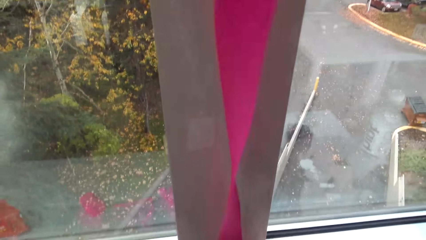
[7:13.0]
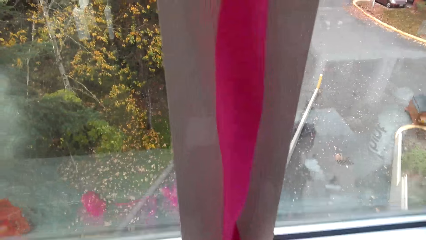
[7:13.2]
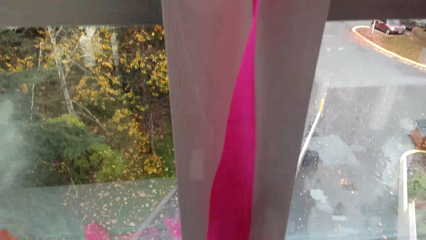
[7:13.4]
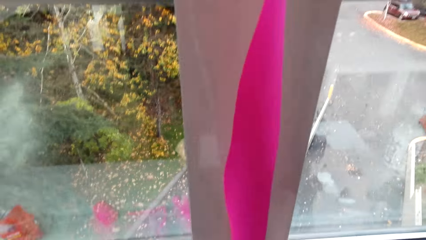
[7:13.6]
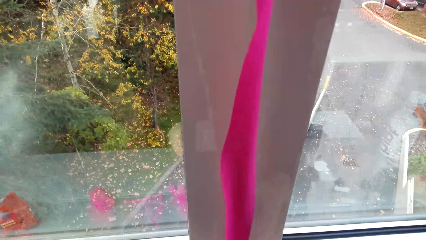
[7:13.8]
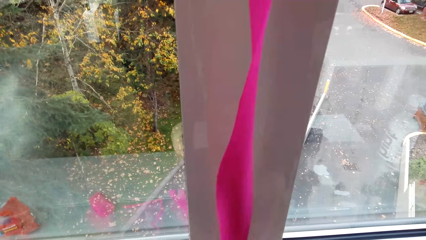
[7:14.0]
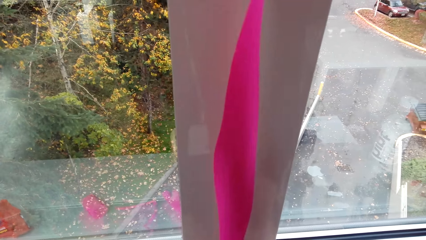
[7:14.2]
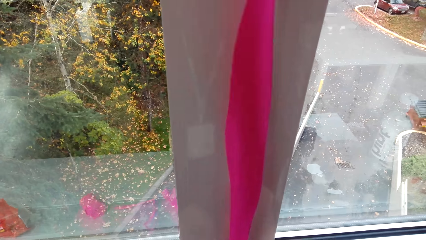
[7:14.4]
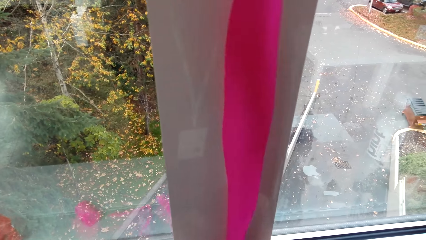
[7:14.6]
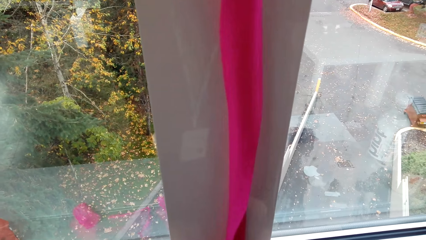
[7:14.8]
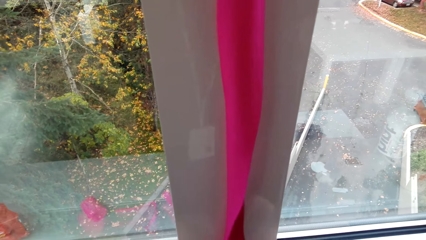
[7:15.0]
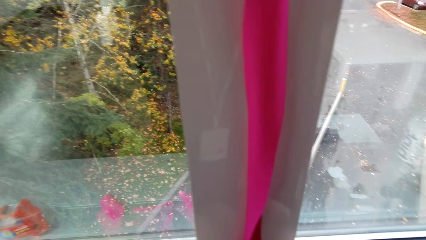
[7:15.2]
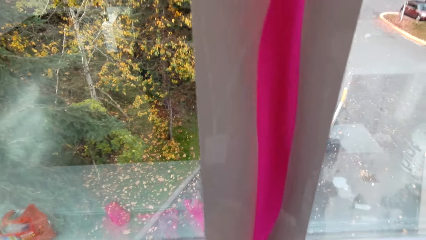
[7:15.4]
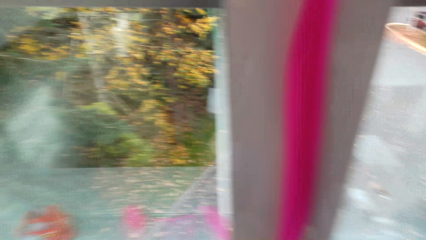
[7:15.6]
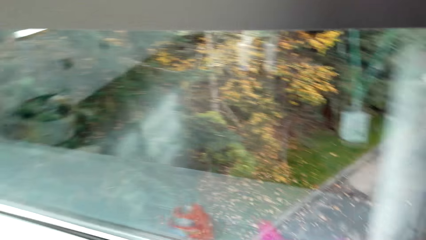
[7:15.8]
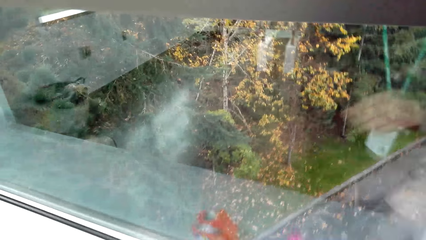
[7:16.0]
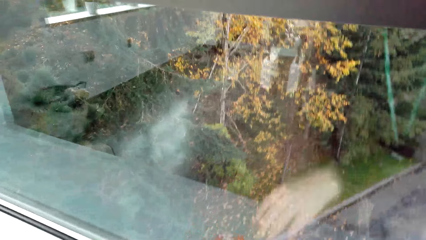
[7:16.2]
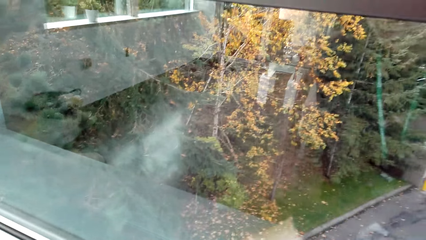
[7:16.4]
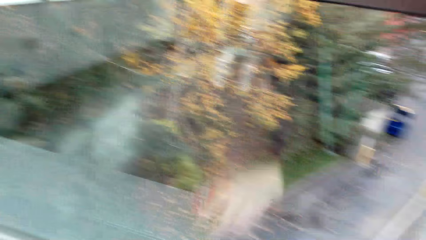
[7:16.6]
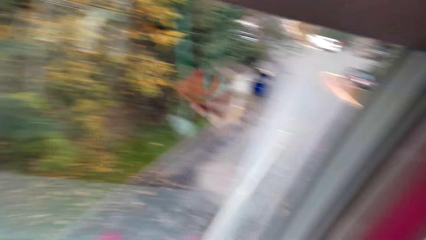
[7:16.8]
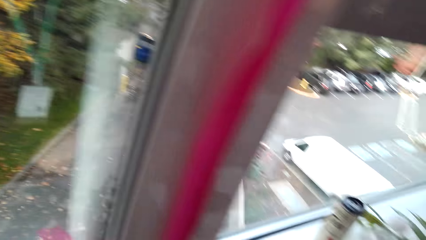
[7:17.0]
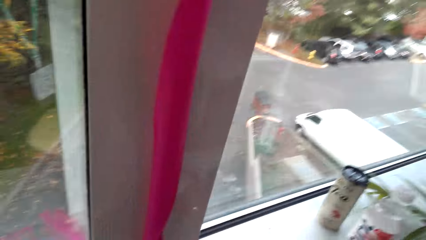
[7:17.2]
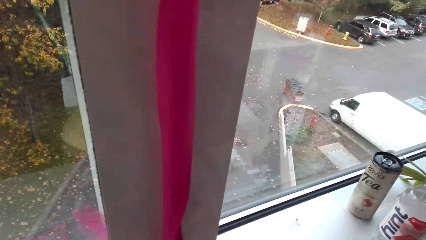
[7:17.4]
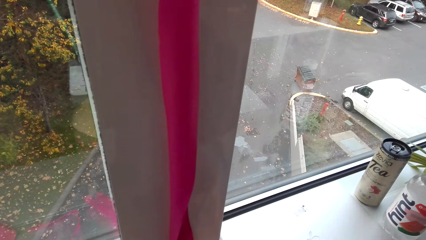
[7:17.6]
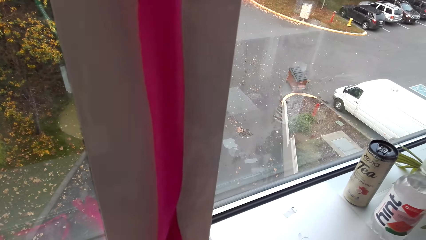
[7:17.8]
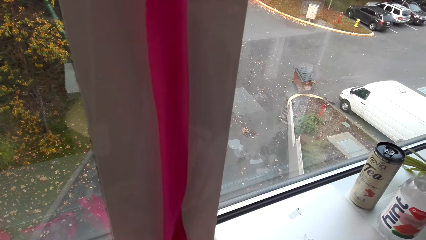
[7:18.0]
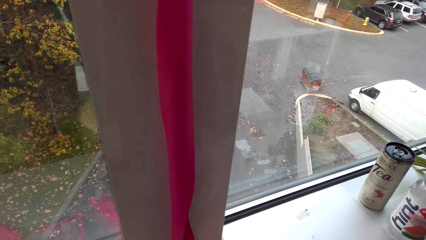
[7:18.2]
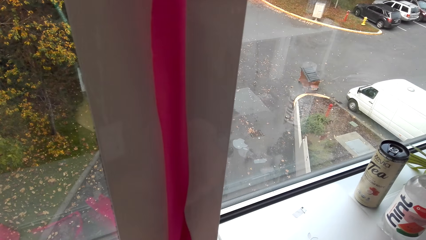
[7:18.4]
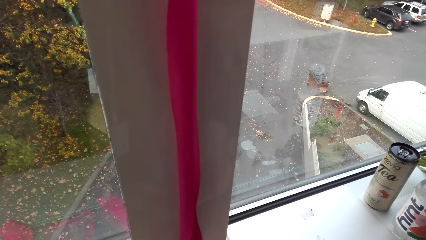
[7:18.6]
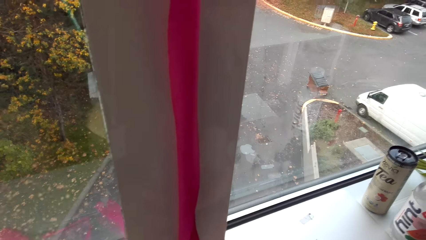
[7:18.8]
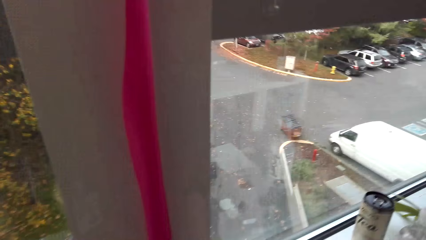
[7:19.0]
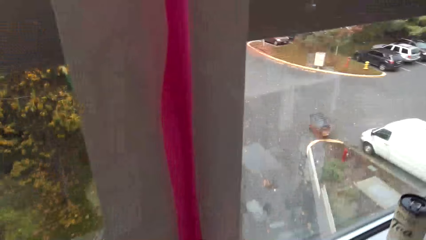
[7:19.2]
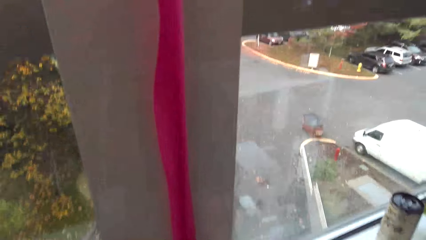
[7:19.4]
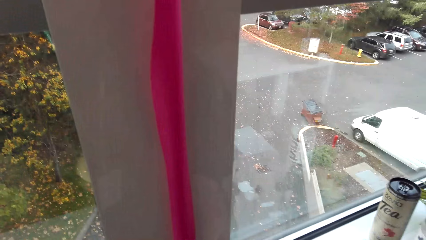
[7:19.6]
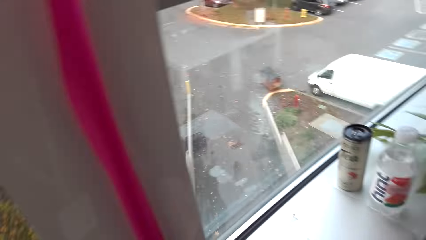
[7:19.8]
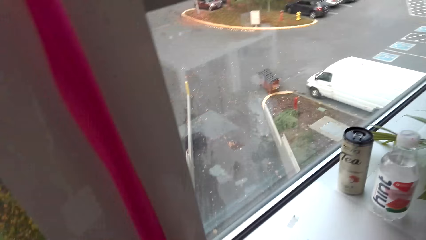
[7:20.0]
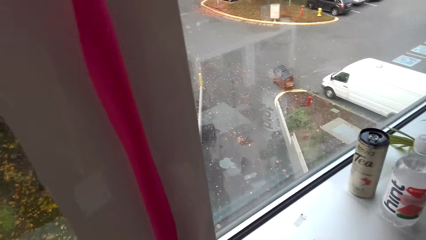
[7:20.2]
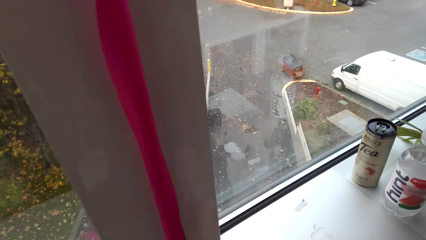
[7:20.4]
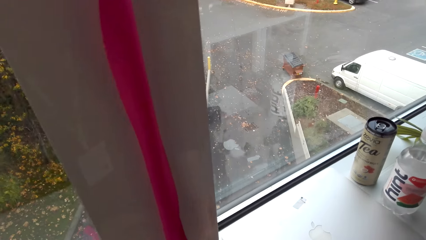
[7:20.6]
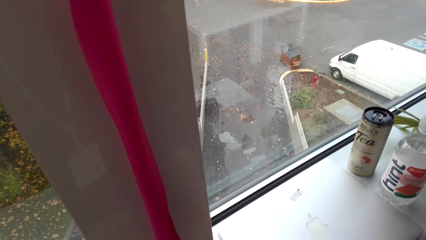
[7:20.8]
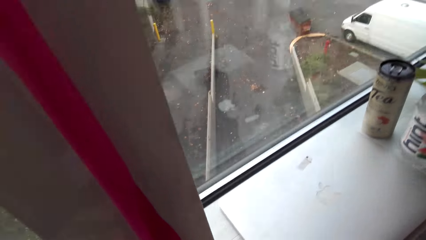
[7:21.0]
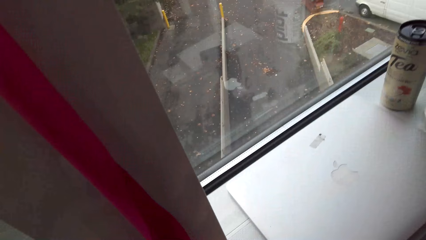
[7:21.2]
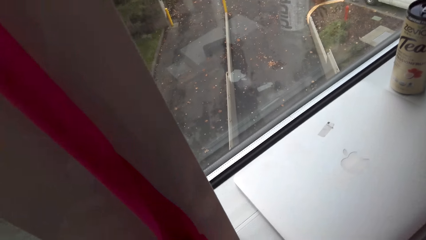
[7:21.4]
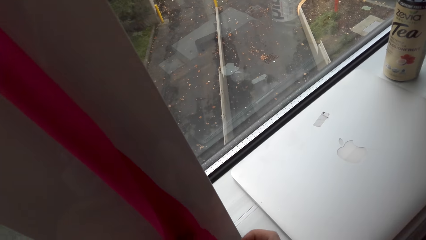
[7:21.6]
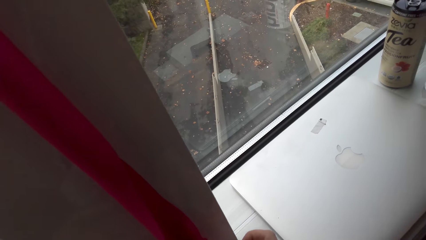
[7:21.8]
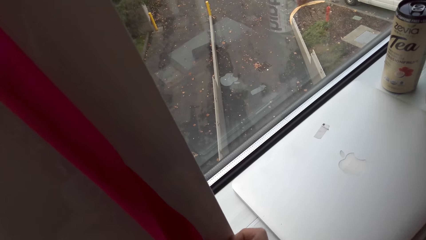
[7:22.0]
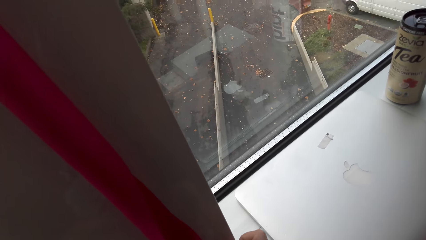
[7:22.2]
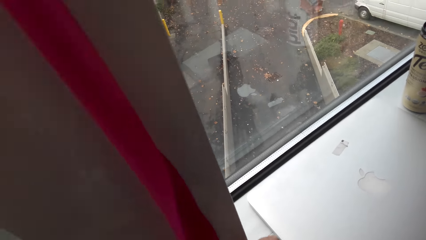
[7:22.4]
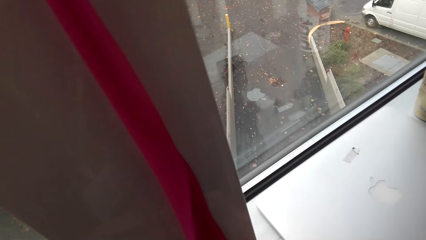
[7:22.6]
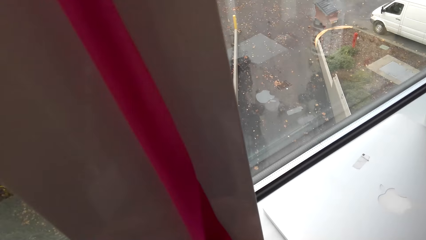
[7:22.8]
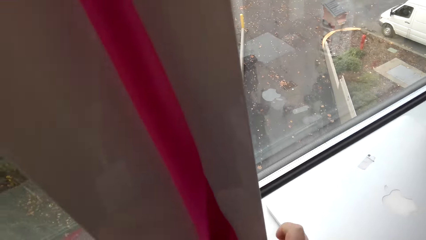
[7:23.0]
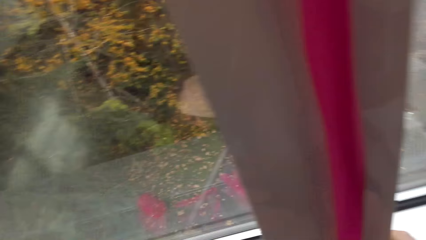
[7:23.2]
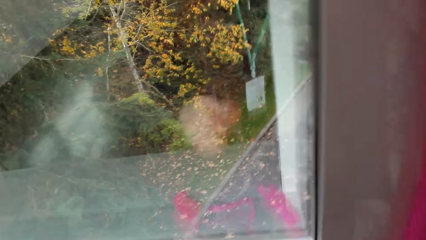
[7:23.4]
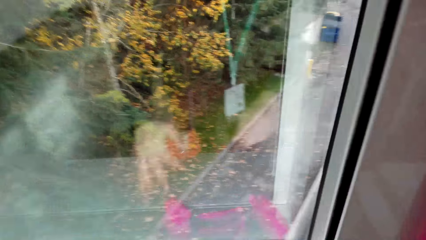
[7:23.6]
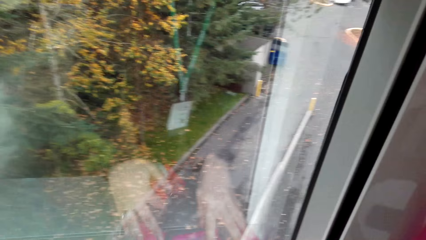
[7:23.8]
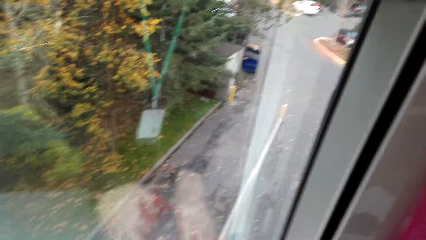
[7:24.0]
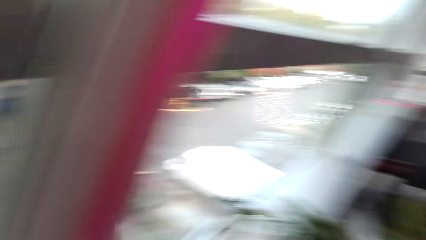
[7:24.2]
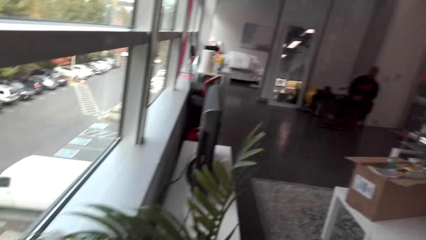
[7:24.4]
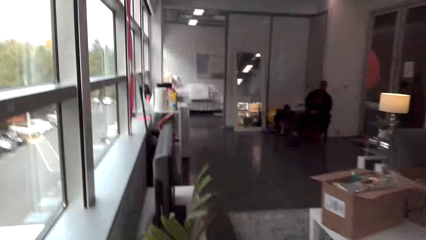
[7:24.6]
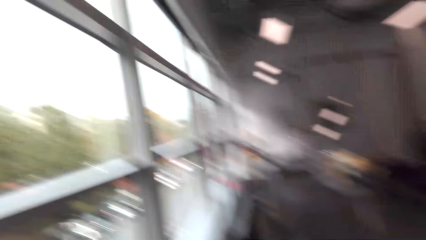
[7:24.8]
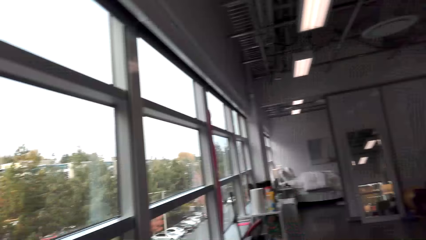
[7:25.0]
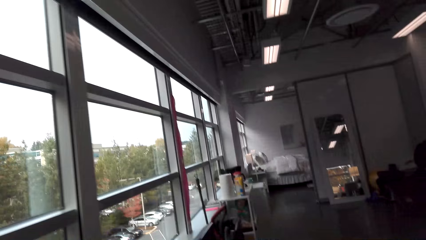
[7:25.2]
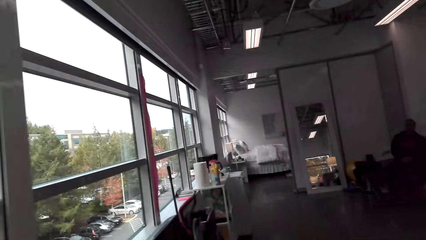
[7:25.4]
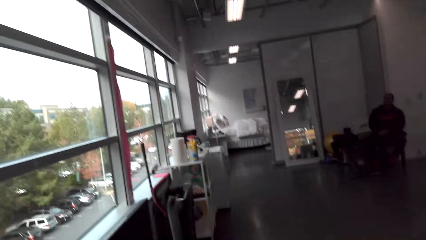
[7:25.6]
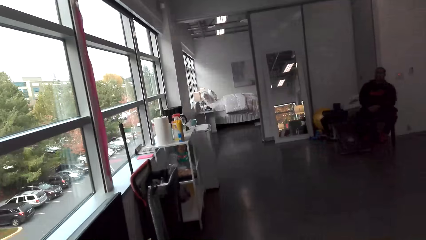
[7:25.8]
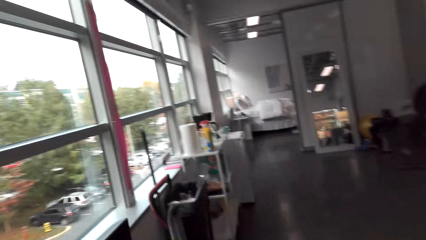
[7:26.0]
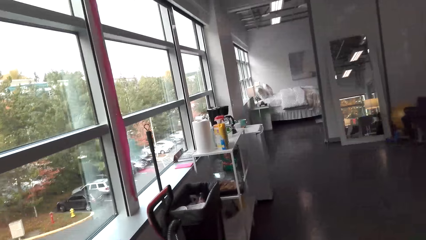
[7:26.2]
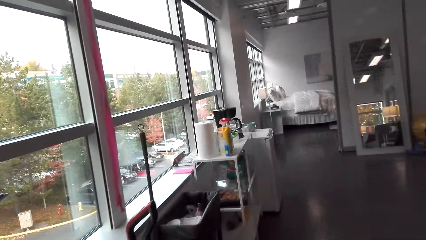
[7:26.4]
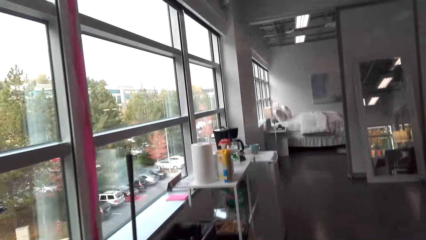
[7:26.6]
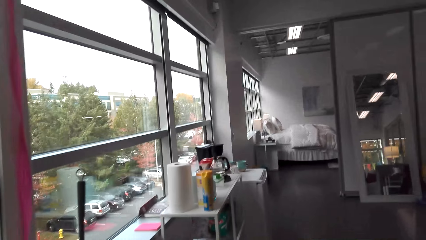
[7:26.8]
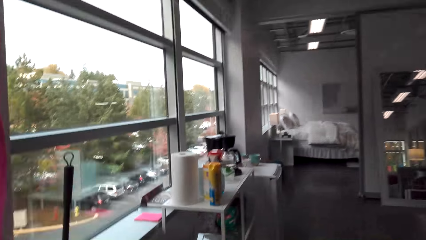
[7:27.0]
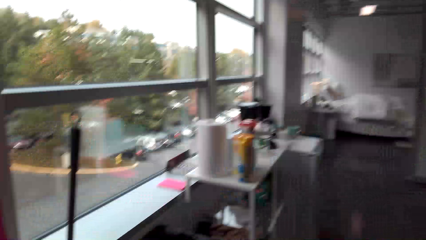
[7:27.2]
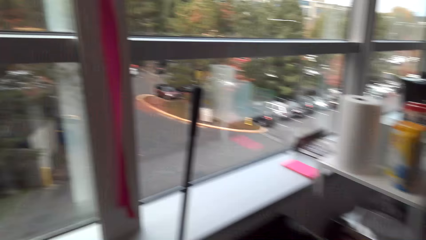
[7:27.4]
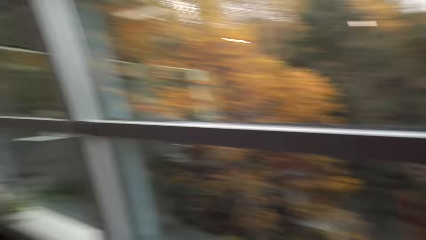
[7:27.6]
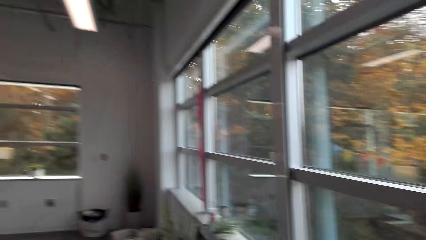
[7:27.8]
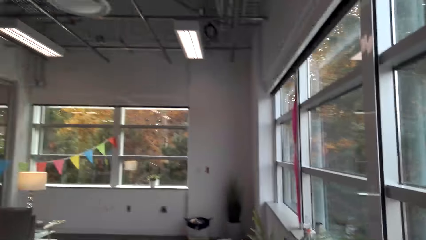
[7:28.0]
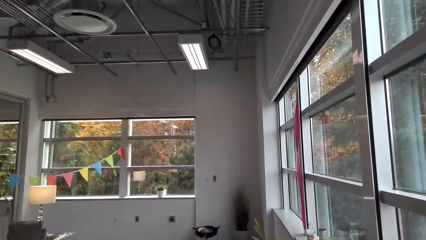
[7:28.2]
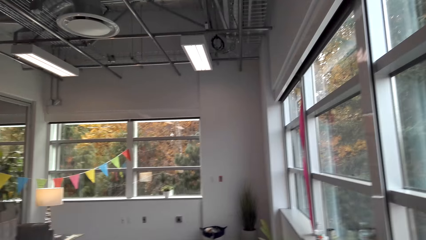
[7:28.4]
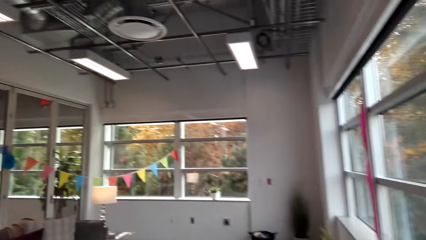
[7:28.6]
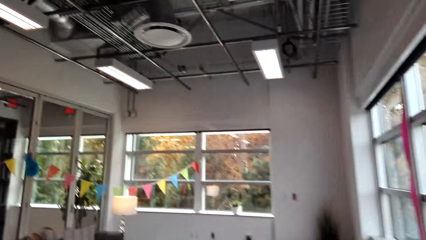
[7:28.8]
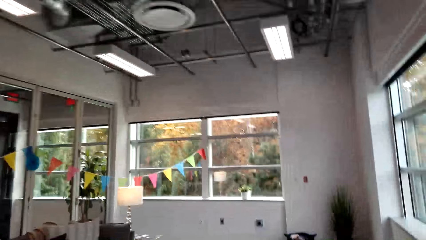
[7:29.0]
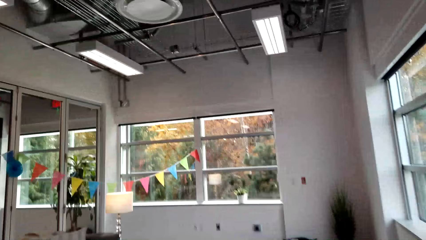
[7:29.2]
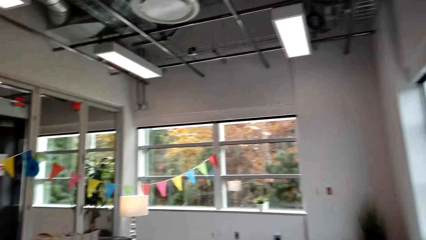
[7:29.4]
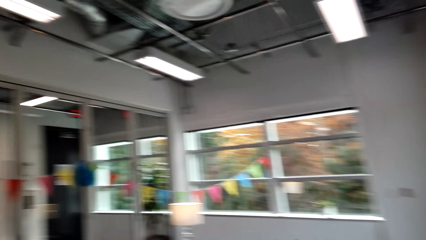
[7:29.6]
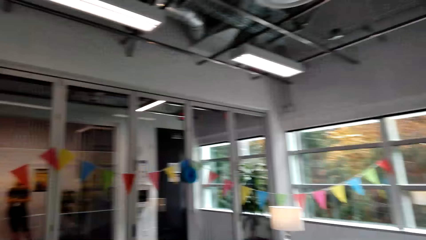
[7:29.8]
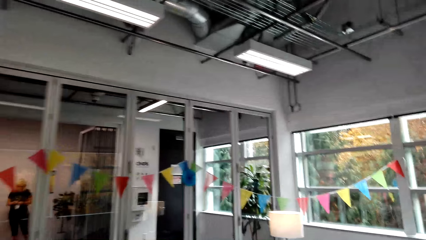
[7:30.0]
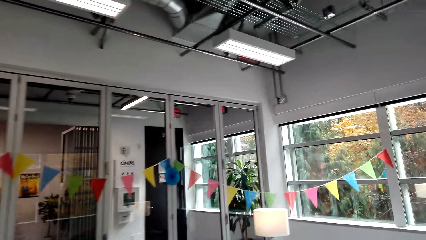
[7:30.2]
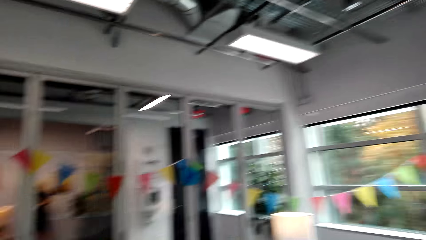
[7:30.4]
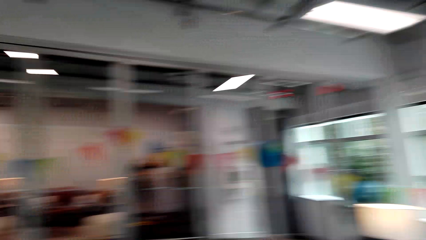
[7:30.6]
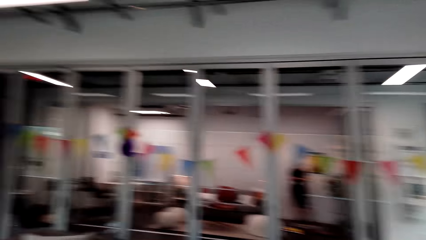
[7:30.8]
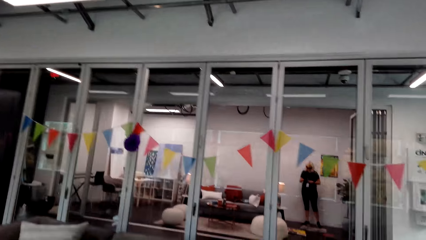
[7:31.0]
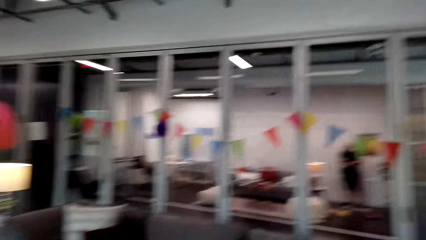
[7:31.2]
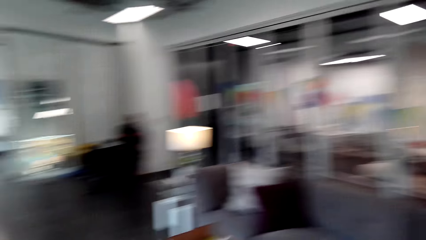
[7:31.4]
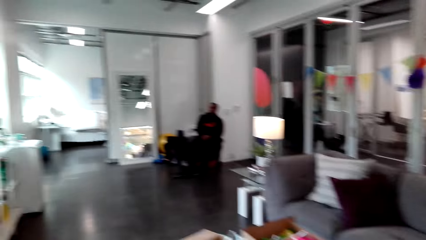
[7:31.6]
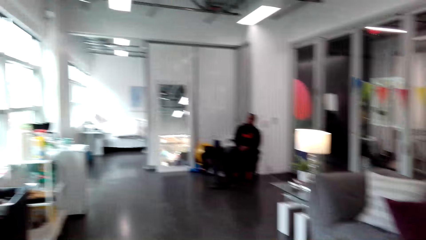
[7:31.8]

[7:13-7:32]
The camera wearer picks up the cello tape. They turn around. They cut the piece on the ribbon and put the piece down. They move around the room.
